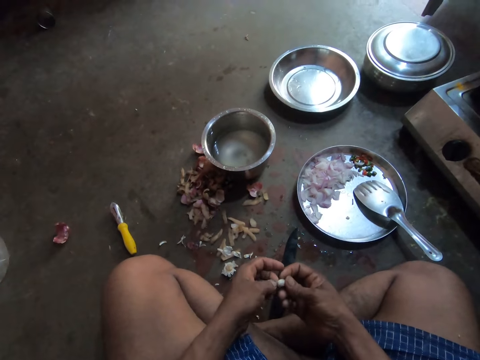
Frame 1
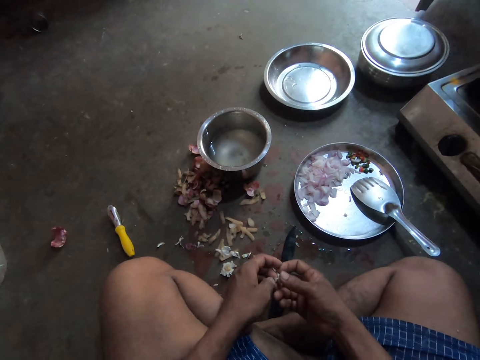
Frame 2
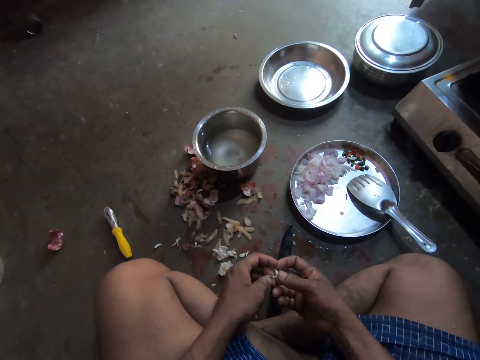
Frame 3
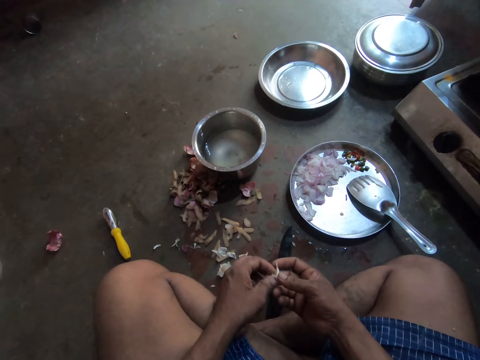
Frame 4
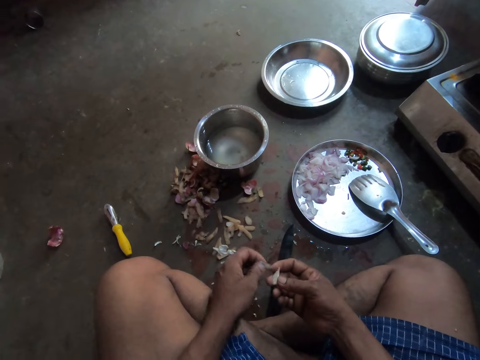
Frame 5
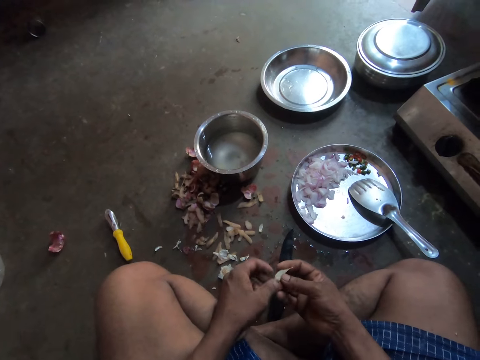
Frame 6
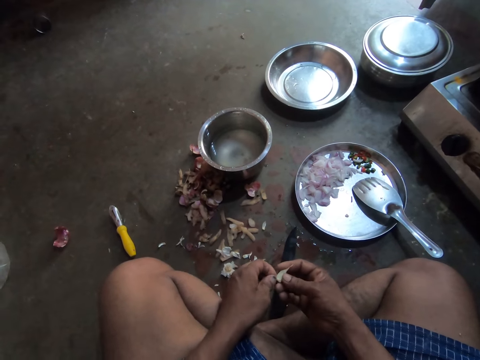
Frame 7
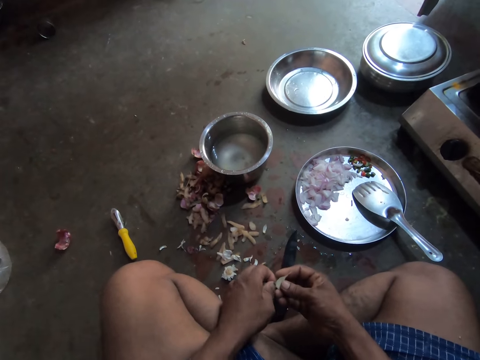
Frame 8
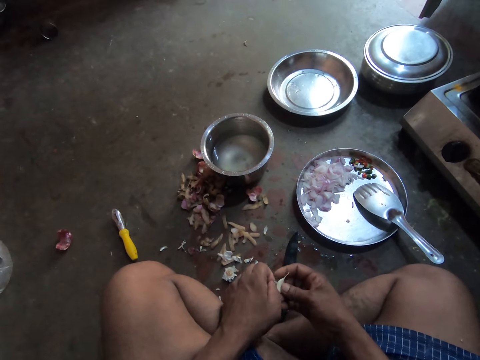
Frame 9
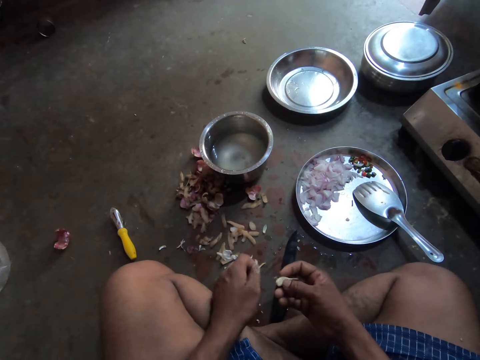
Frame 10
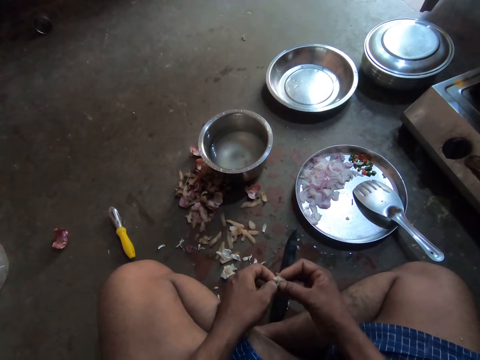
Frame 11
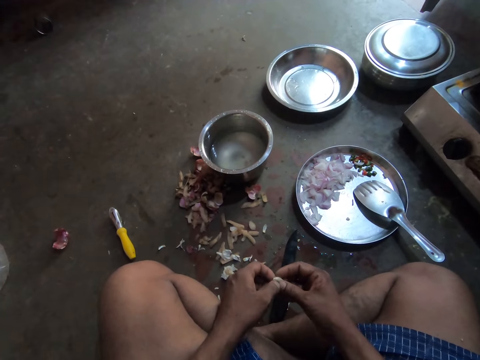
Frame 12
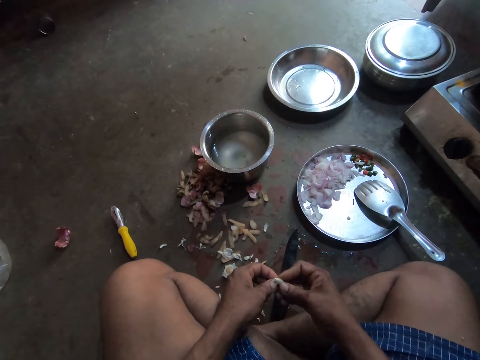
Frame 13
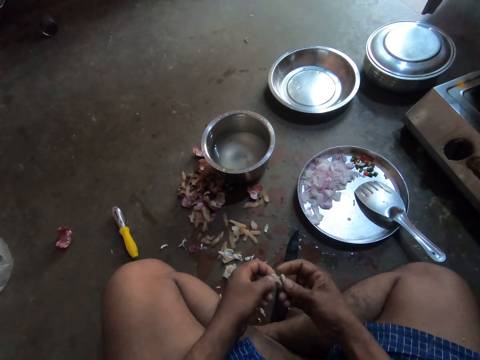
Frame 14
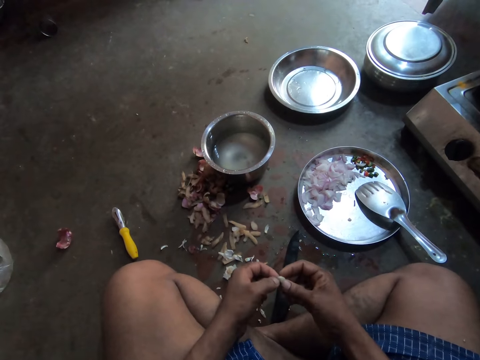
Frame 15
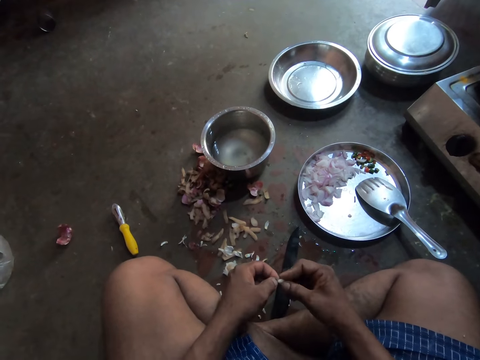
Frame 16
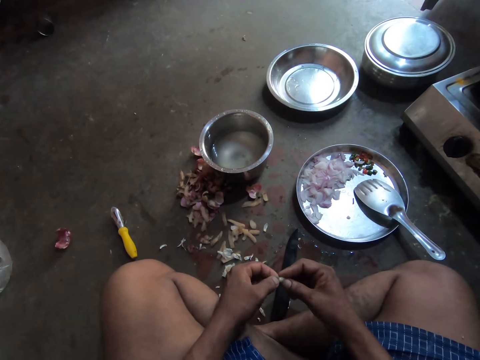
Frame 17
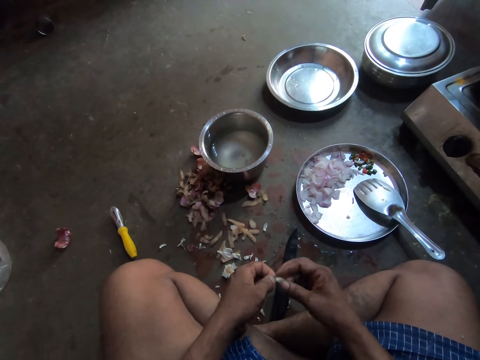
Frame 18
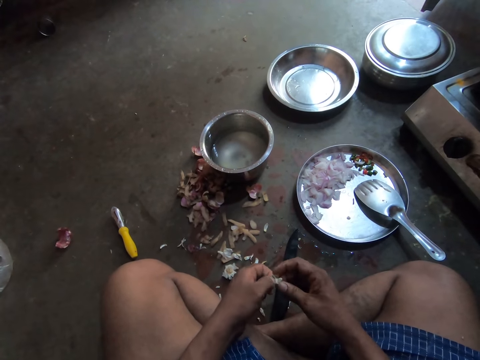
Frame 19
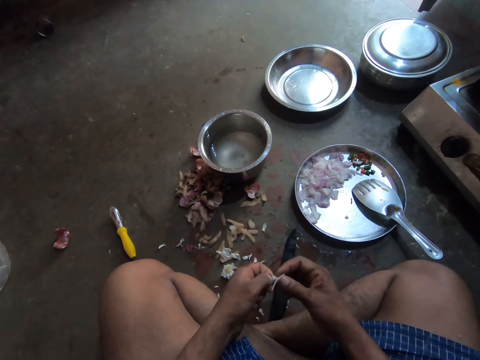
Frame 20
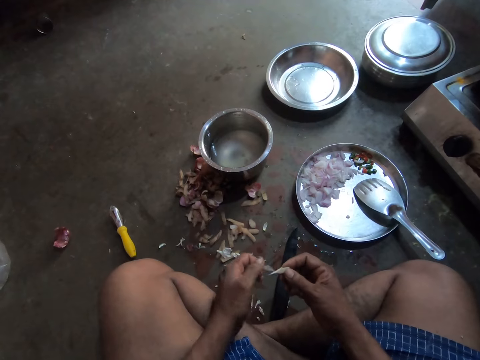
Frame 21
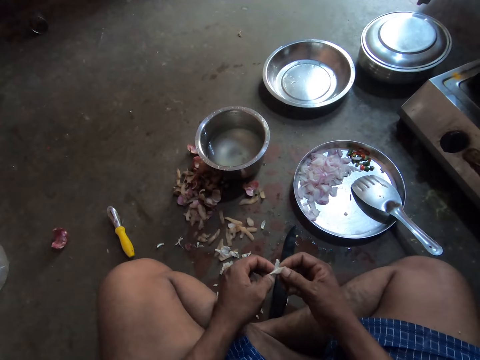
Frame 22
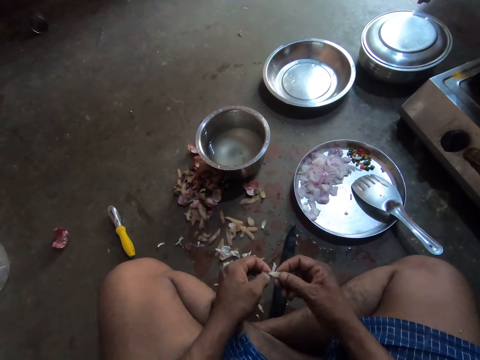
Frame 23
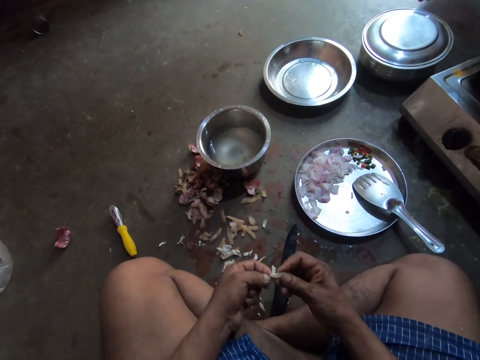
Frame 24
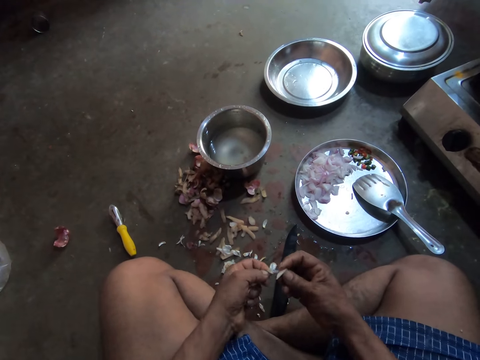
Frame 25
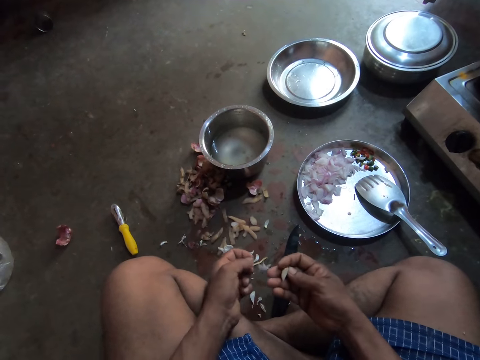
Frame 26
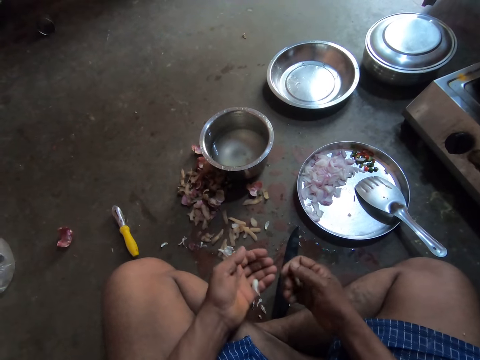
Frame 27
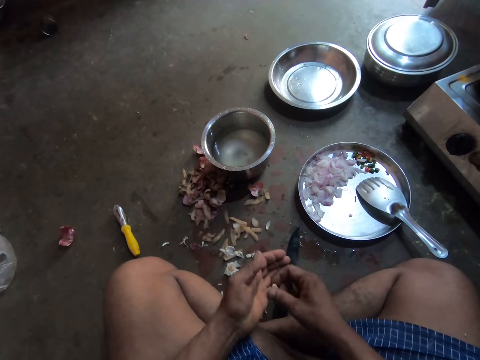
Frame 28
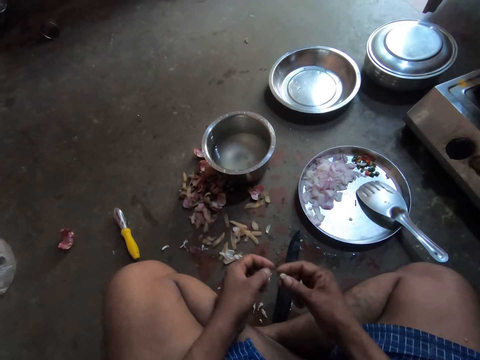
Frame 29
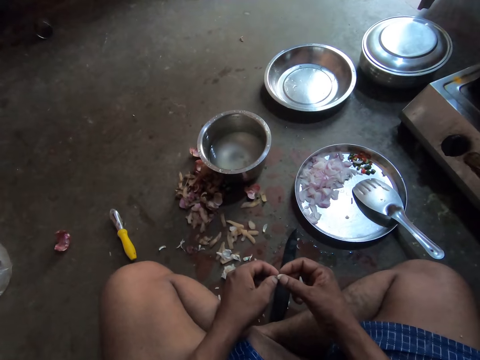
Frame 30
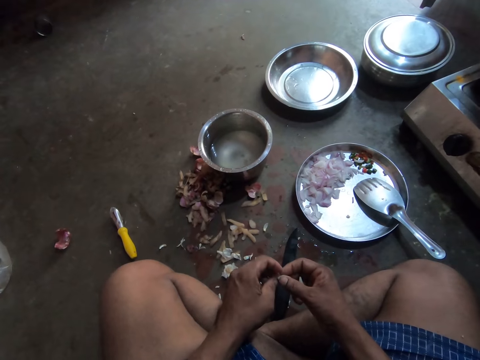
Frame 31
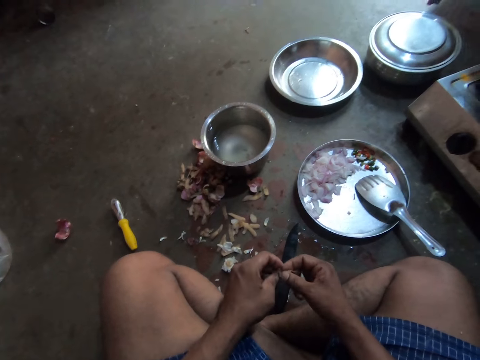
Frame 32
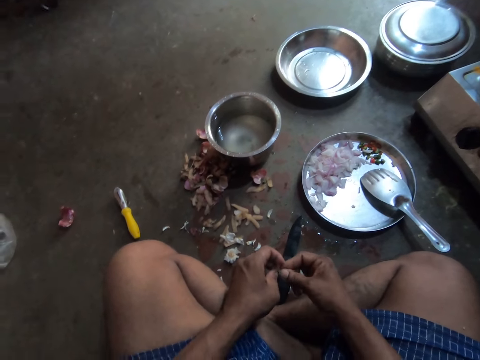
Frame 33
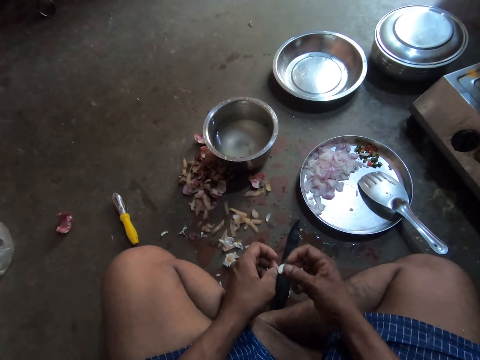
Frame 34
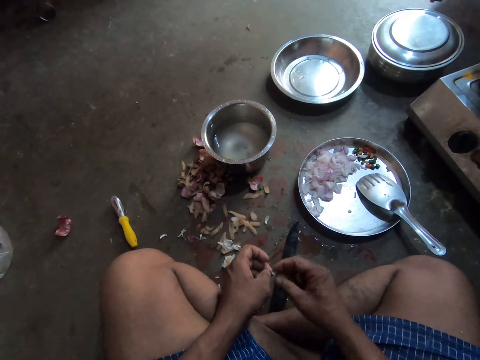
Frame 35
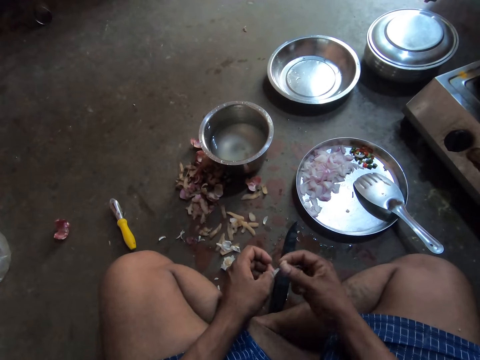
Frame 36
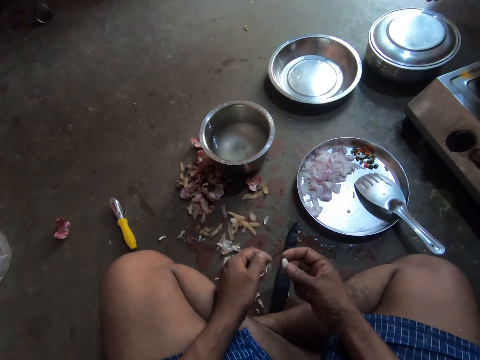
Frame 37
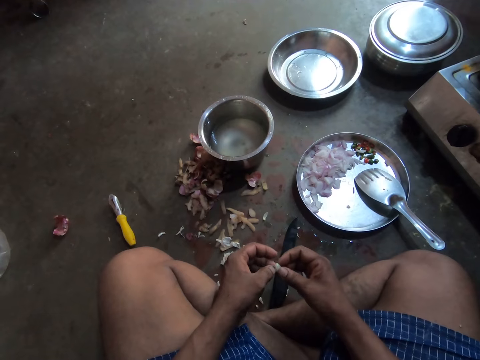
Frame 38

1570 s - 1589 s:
The camera wearer picks up another garlic piece. They peel the garlic piece skin.

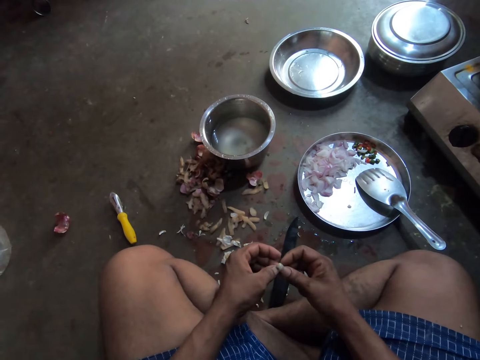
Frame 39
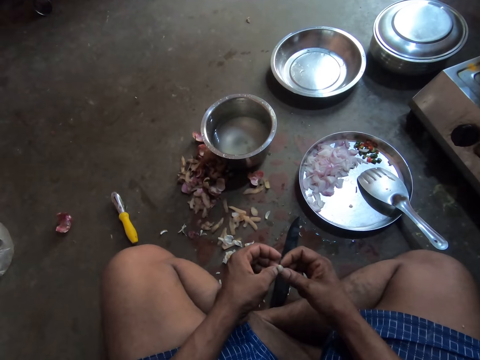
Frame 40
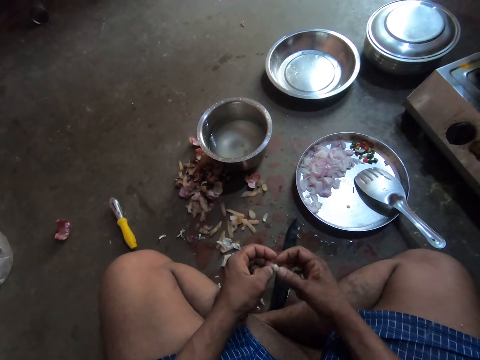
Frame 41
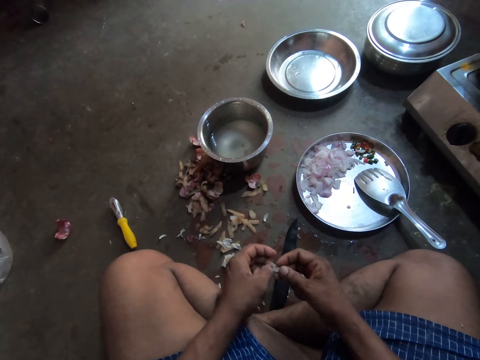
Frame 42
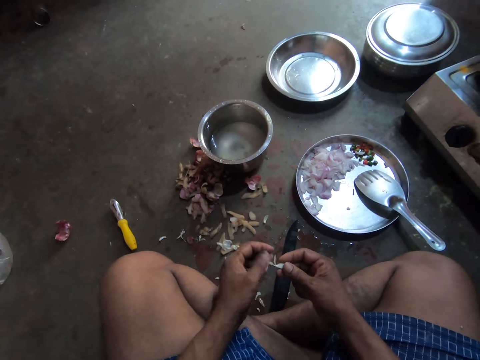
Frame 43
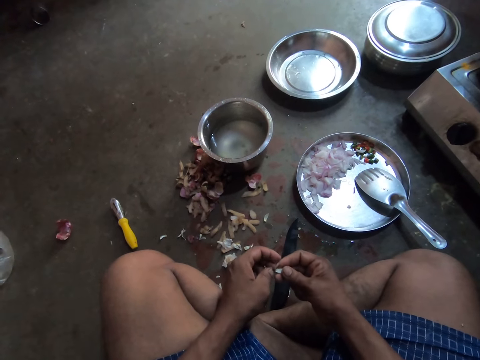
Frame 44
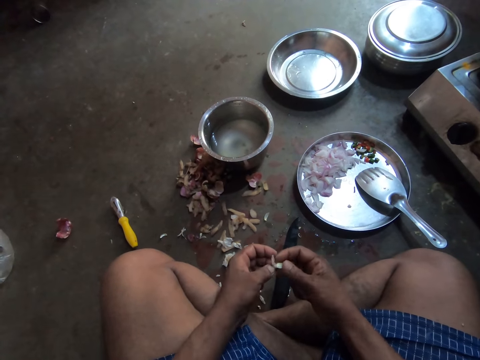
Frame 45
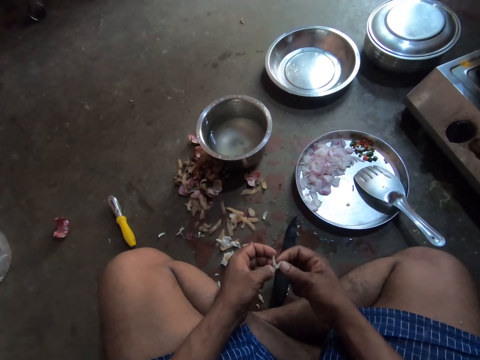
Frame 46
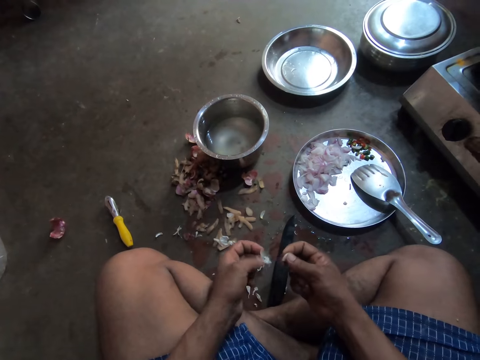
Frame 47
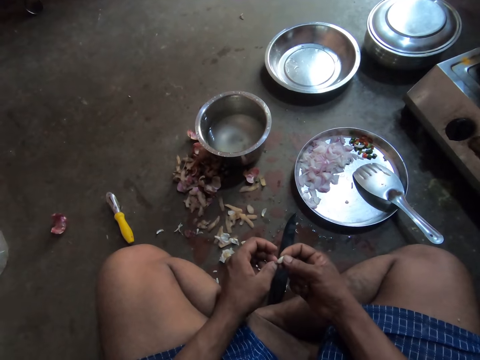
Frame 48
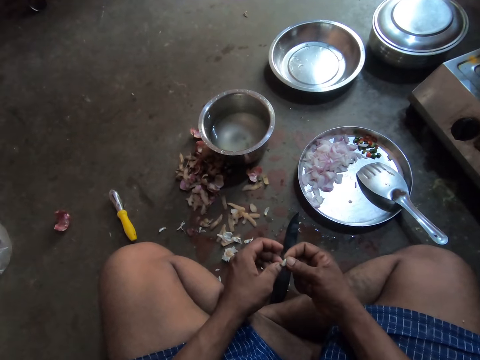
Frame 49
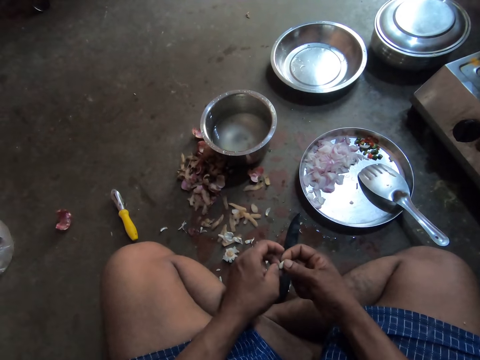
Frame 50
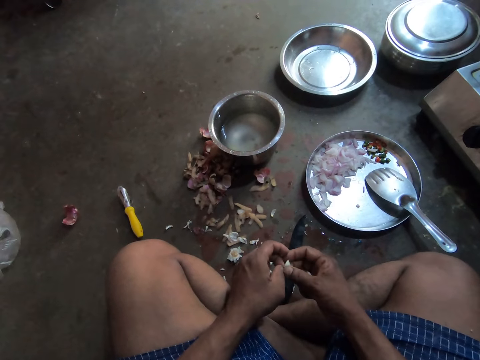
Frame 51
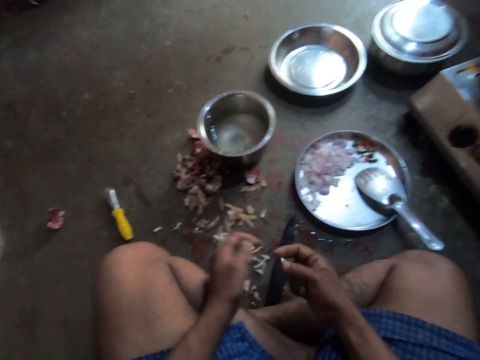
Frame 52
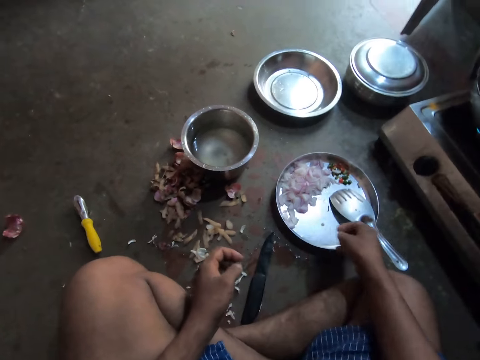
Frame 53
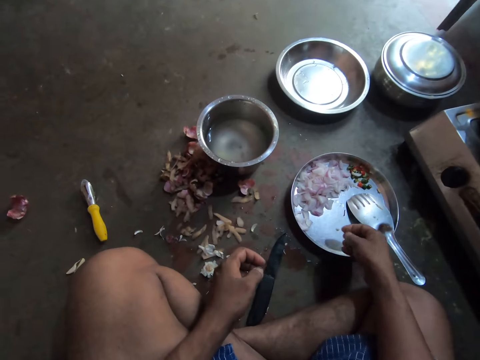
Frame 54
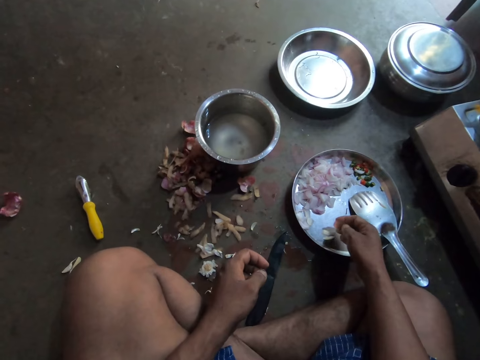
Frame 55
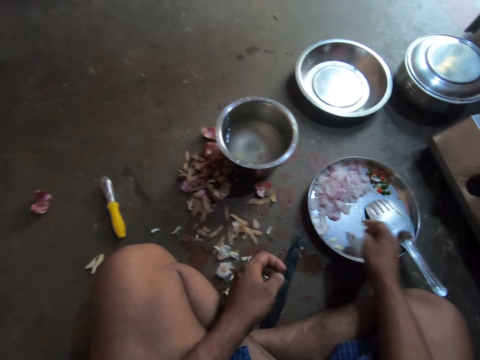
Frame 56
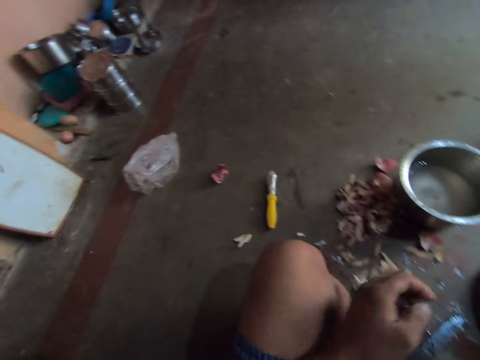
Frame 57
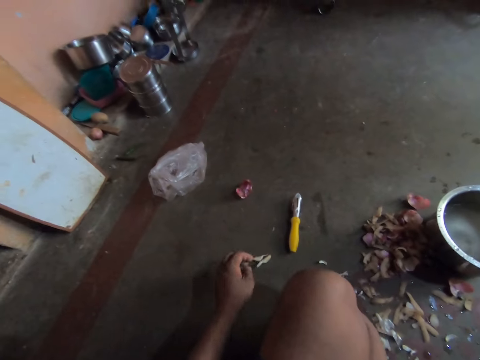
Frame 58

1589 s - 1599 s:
The camera wearer places the garlic pieces on the round tray.
